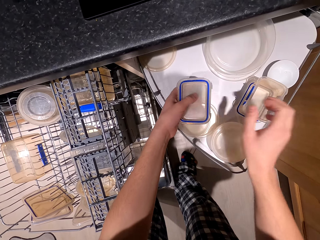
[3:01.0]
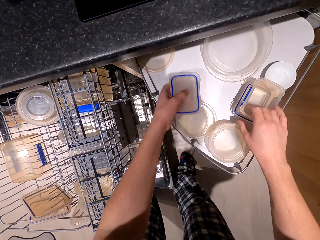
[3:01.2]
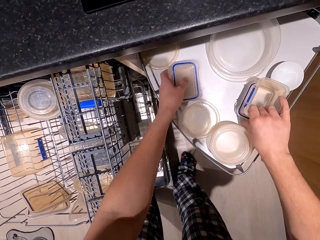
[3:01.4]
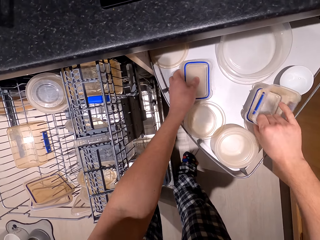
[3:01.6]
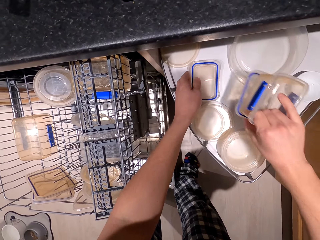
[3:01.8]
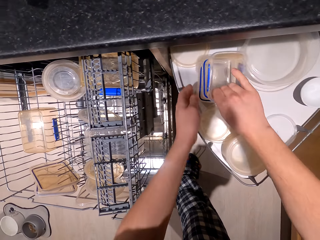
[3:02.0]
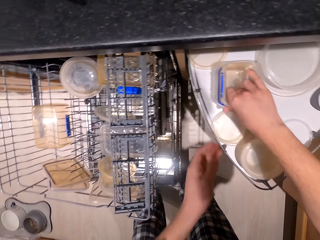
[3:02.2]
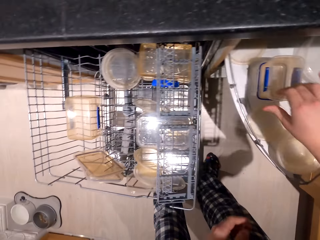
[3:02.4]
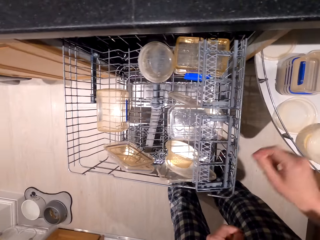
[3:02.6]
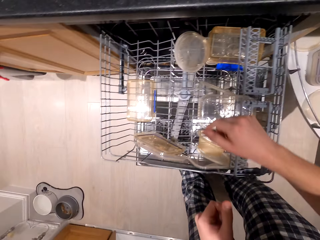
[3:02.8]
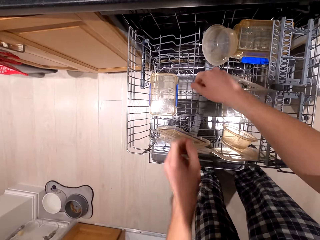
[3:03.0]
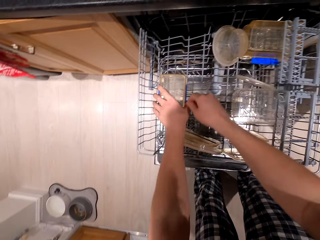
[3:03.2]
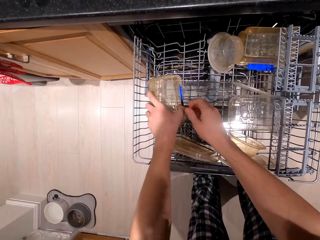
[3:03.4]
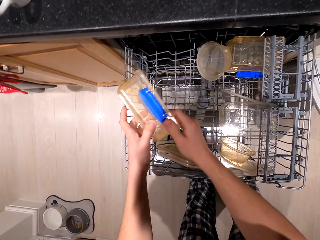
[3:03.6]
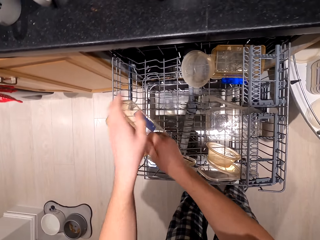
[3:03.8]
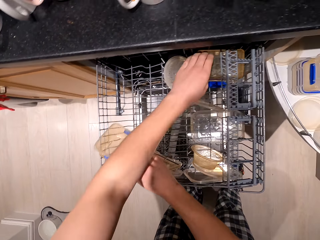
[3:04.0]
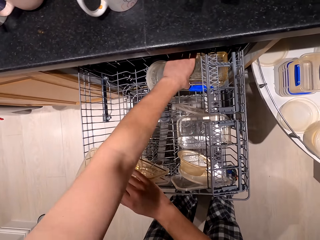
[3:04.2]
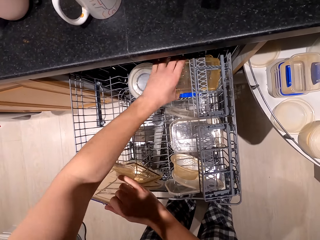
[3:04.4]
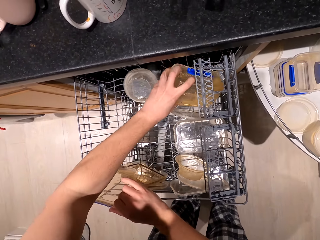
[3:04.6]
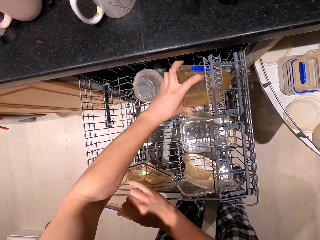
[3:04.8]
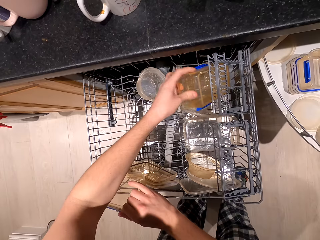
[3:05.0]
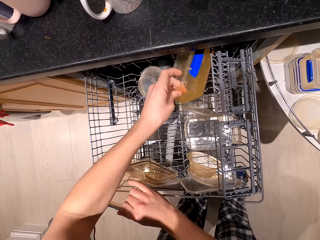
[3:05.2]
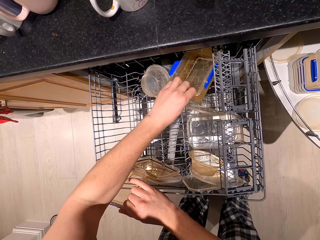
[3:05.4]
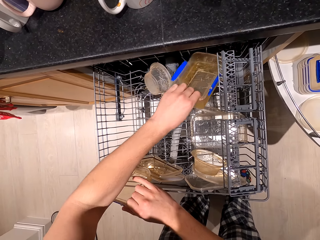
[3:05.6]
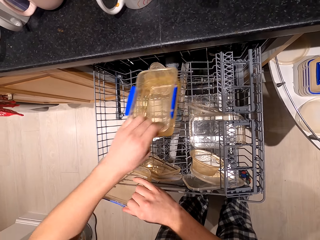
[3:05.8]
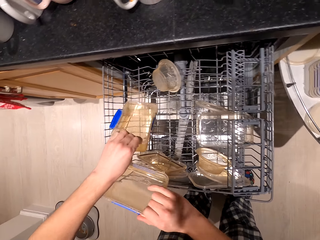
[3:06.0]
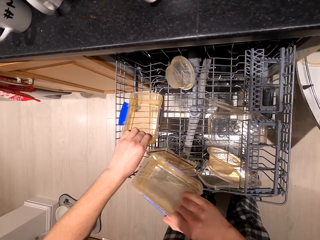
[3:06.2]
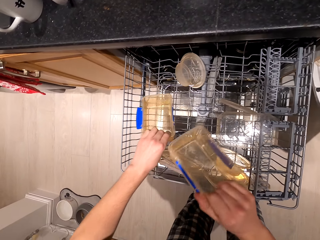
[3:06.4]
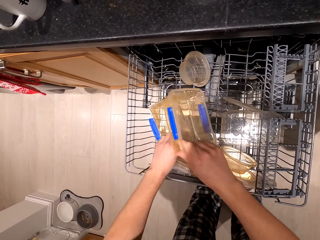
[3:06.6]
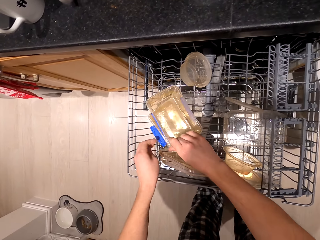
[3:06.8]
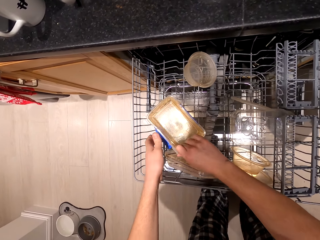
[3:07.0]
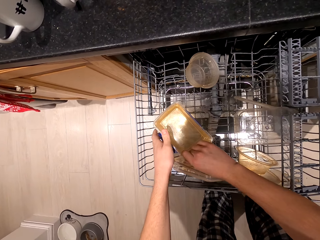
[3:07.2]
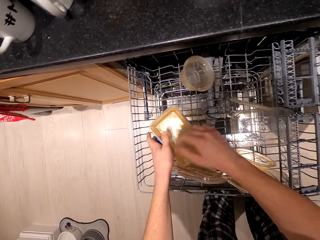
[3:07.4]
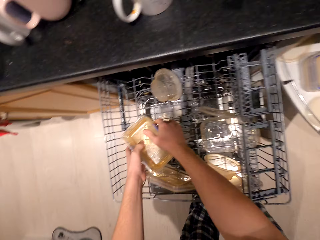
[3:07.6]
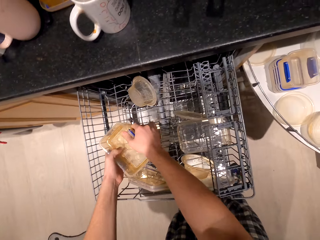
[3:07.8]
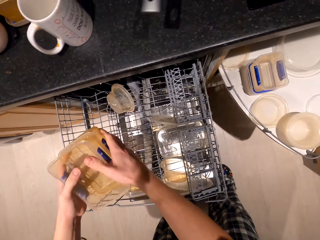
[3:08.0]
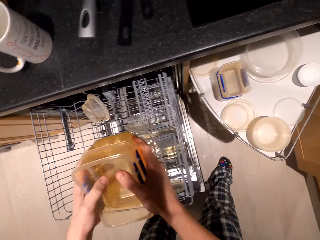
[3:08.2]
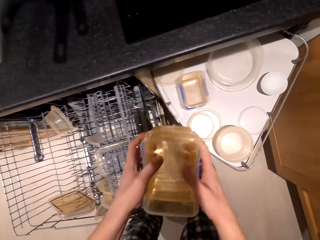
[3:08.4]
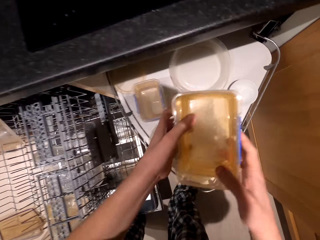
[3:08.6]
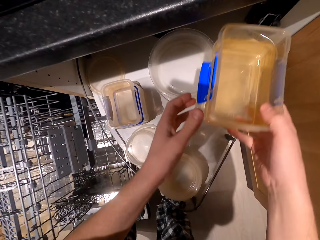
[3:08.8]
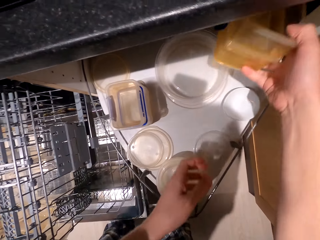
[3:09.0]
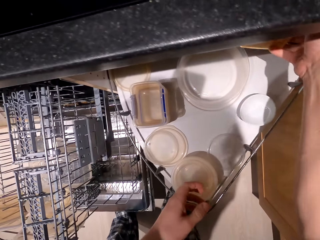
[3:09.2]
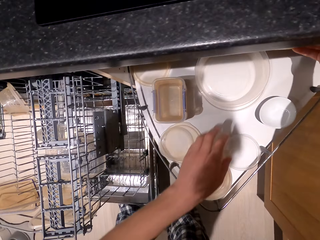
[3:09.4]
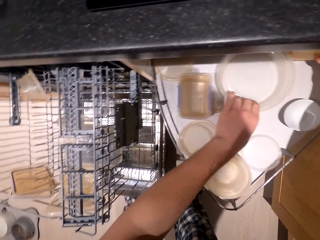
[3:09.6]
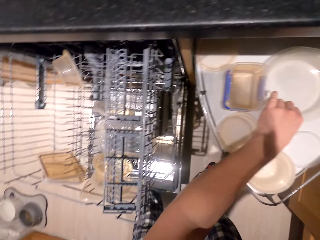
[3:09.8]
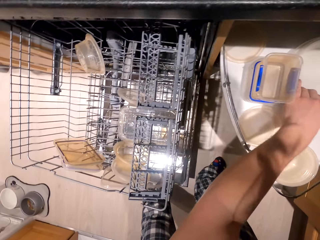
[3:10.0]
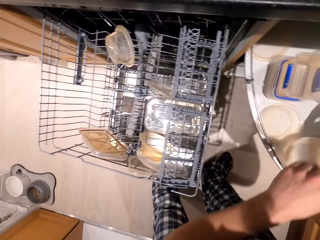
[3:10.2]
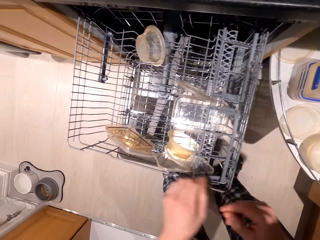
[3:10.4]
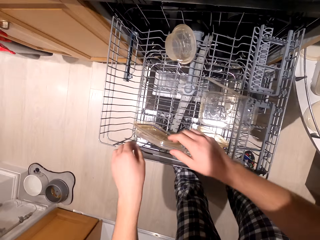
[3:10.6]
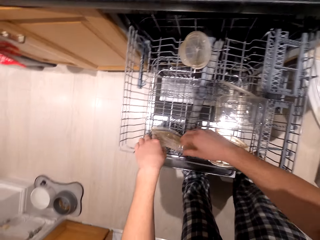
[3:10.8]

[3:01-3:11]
The camera wearer picks up tins in a cabinet. They put the tins in the cabinet.

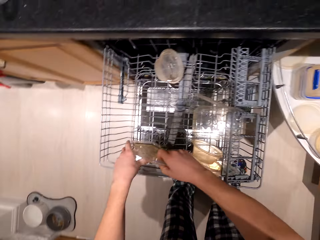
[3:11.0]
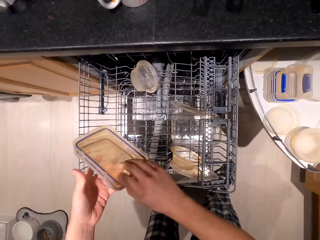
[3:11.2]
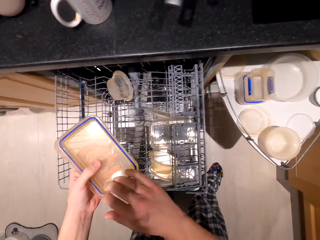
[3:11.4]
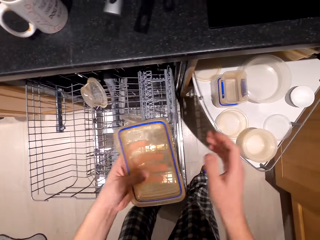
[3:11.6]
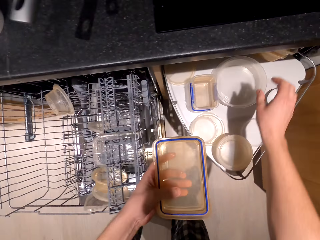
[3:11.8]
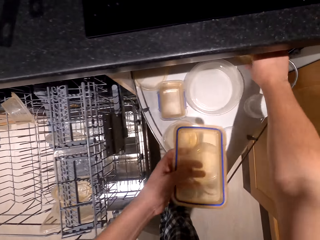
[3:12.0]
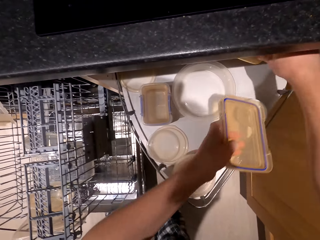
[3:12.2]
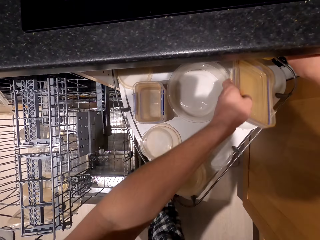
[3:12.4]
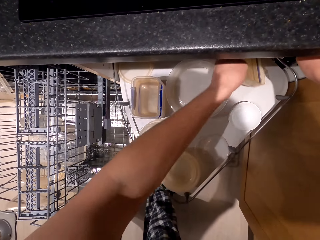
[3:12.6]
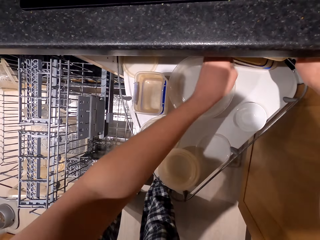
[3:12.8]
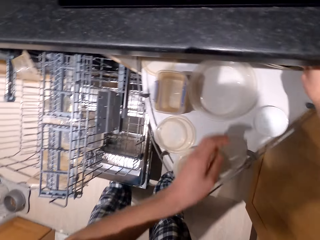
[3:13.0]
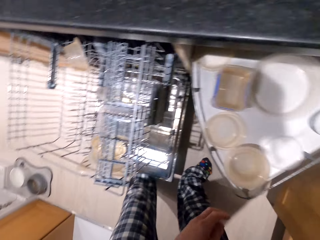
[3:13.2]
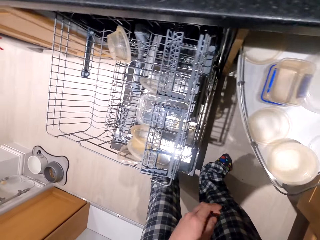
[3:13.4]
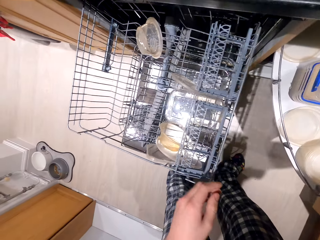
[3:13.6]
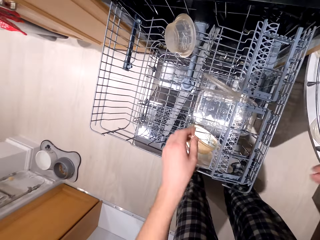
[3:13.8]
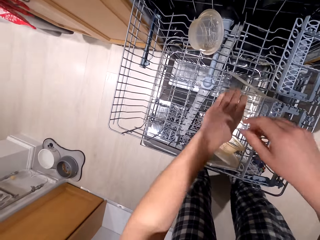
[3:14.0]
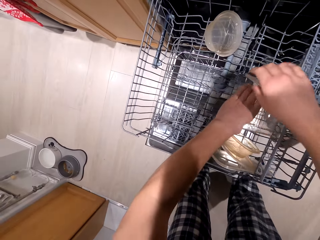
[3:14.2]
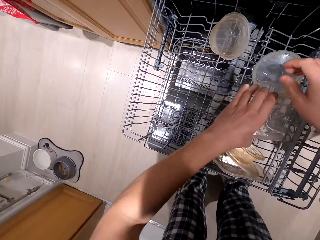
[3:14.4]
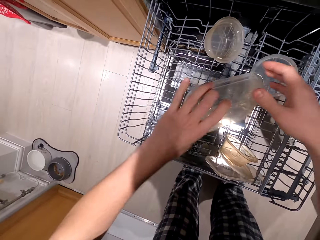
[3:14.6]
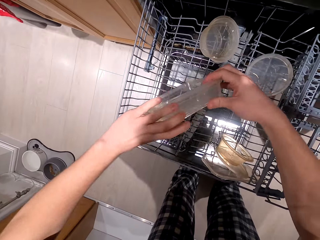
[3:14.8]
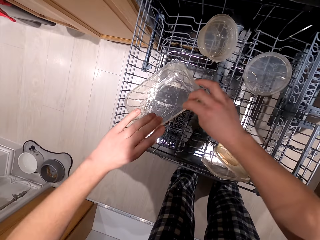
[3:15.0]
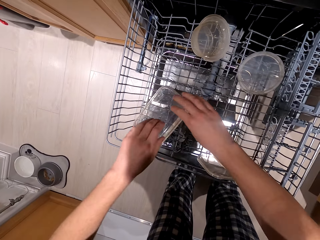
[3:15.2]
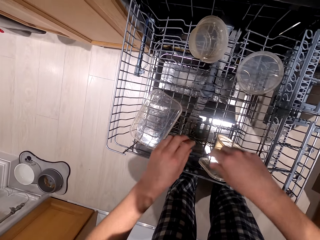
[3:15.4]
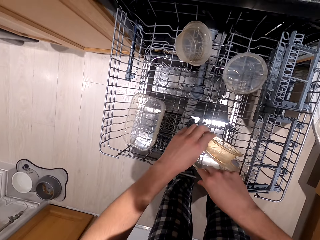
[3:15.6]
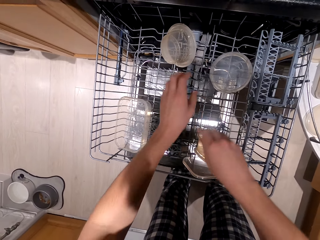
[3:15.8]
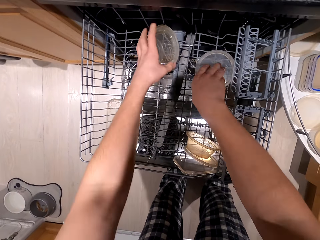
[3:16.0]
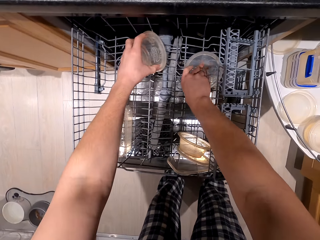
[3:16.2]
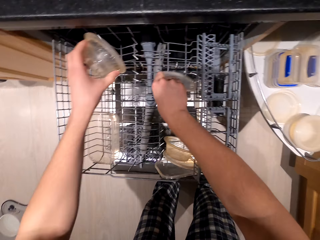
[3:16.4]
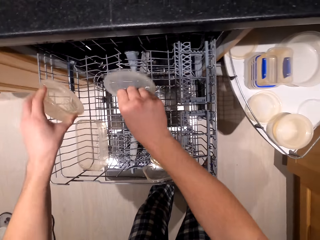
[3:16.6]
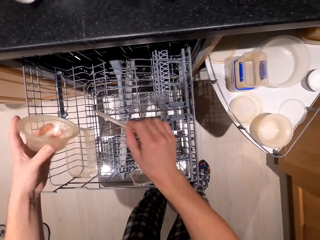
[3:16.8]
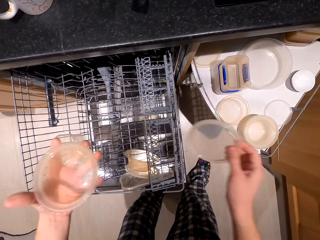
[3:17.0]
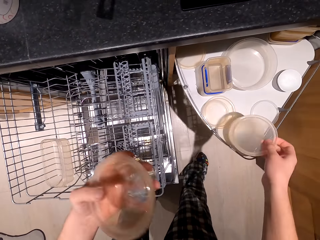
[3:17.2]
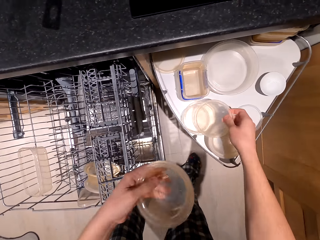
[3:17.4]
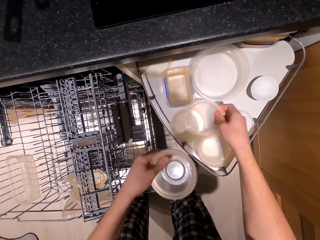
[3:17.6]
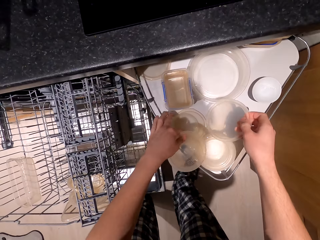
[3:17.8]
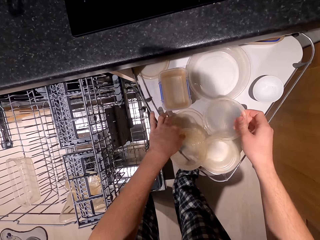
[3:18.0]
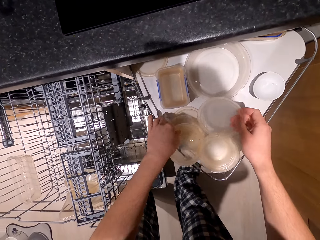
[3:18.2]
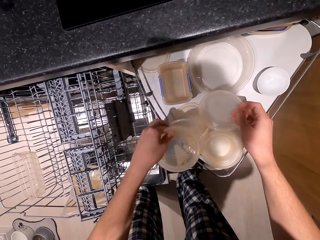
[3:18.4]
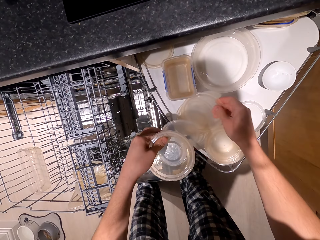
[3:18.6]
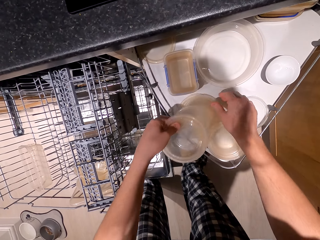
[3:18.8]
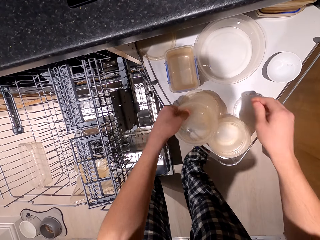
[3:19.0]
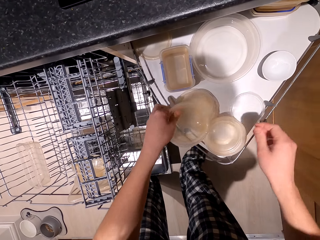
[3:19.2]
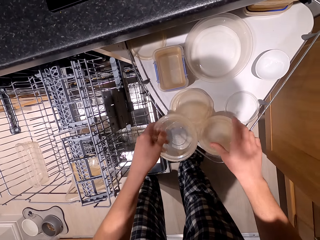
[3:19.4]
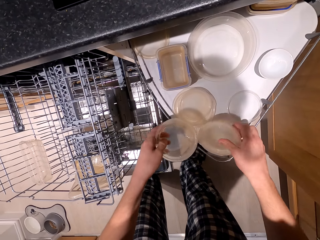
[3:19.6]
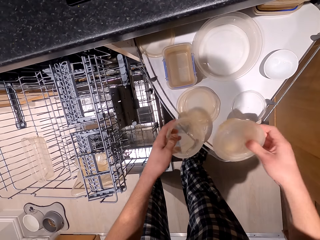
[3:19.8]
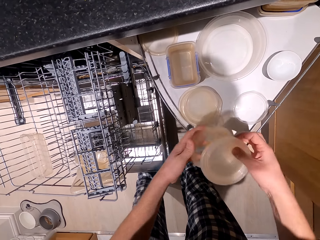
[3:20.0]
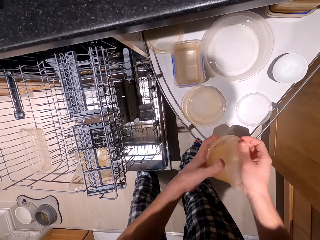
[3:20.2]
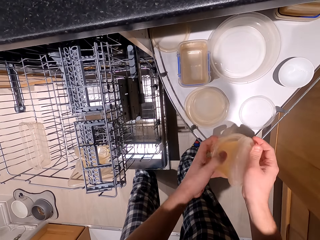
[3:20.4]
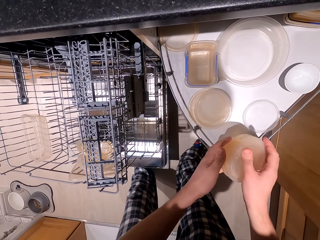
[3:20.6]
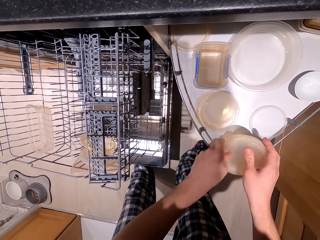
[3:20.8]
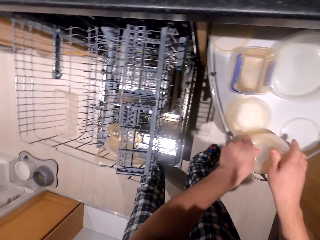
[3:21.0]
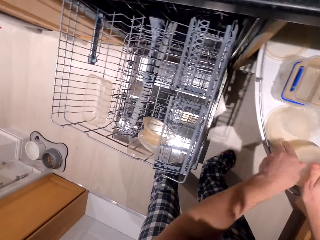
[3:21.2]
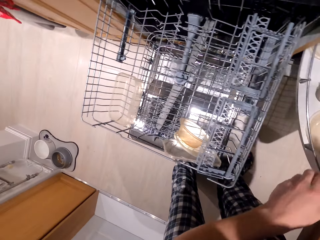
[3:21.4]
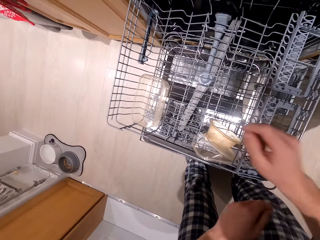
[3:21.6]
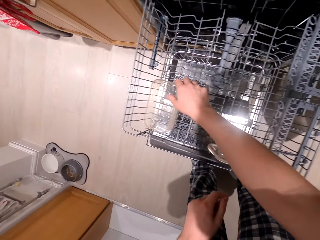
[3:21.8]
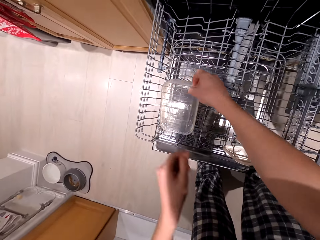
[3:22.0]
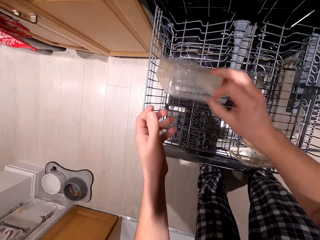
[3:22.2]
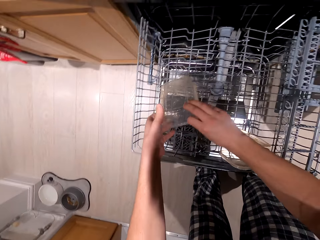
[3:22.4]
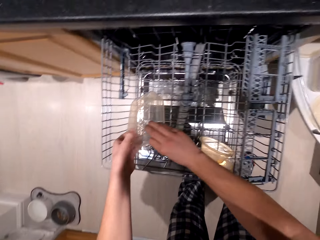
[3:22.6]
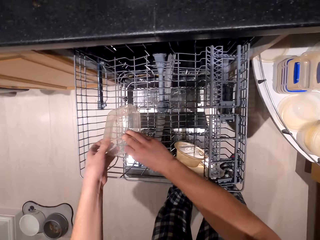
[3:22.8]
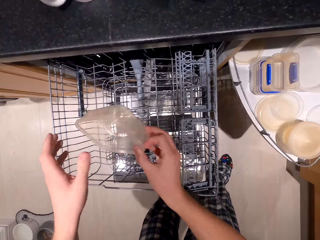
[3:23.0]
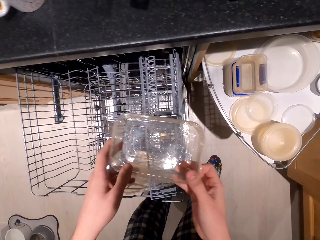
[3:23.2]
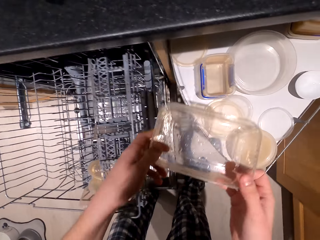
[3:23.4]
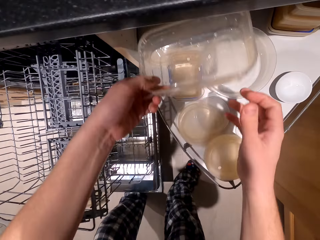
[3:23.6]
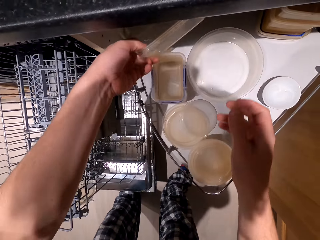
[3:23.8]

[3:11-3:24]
The camera wearer picks up tins in a cabinet. They put the tins in the cabinet. They pick up the tins in the cabinet. They put the tins in the cabinet. They pick up the tins in the cabinet.
